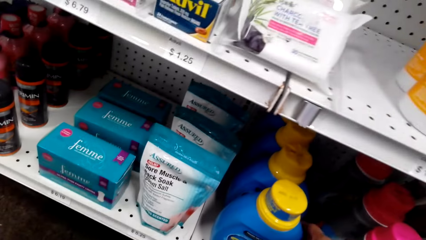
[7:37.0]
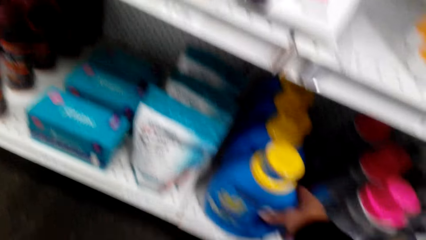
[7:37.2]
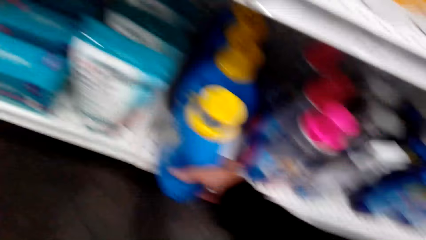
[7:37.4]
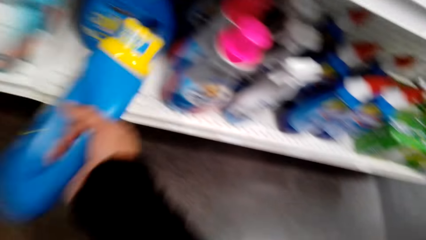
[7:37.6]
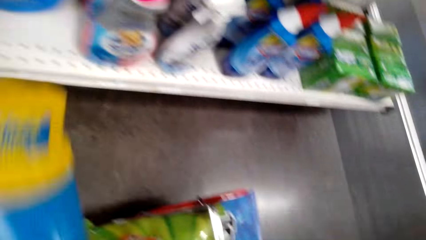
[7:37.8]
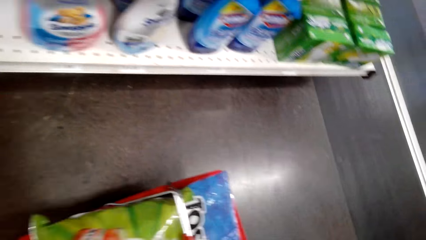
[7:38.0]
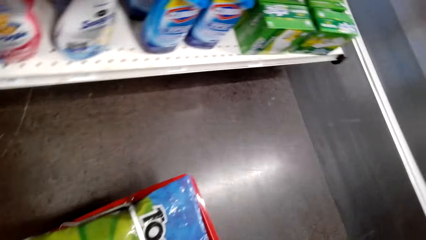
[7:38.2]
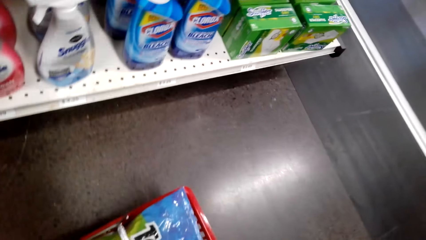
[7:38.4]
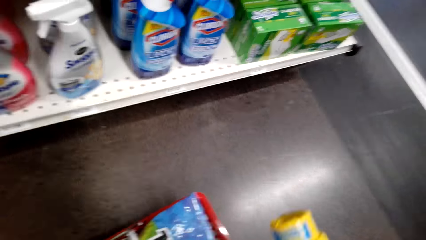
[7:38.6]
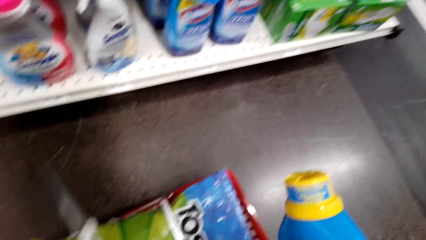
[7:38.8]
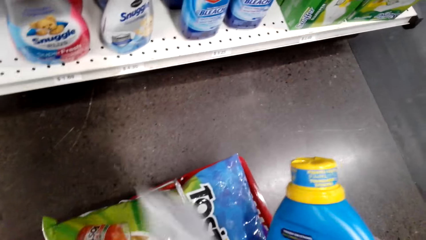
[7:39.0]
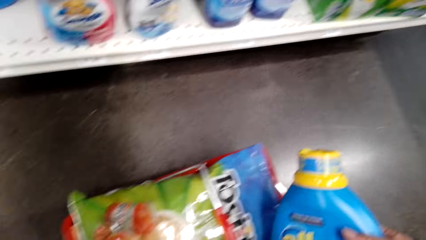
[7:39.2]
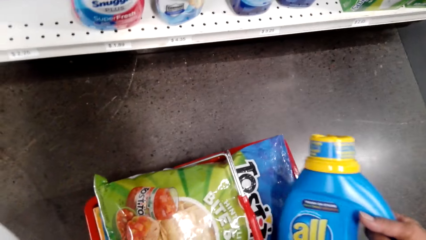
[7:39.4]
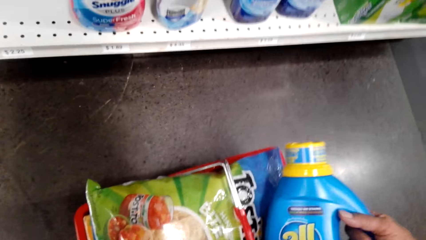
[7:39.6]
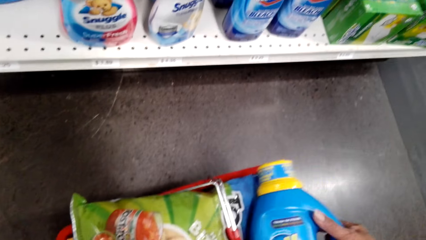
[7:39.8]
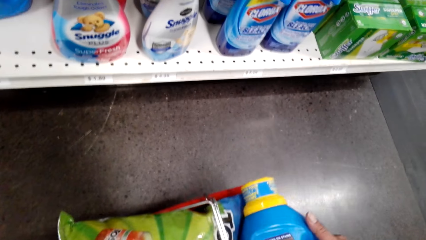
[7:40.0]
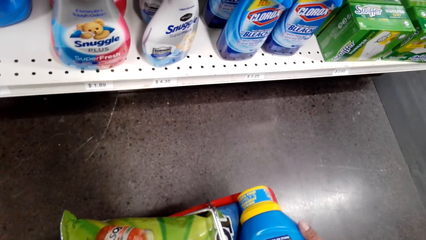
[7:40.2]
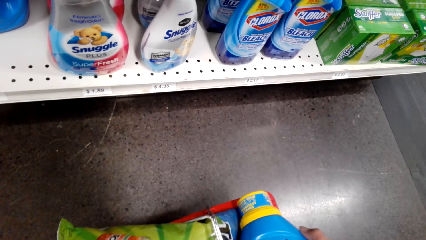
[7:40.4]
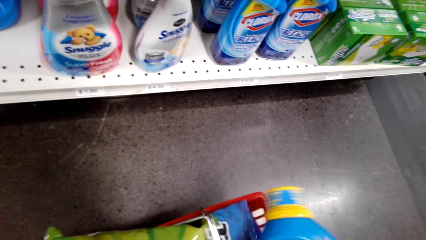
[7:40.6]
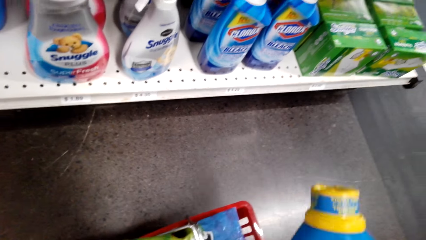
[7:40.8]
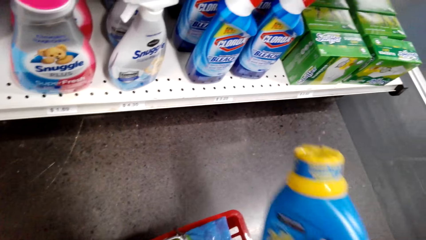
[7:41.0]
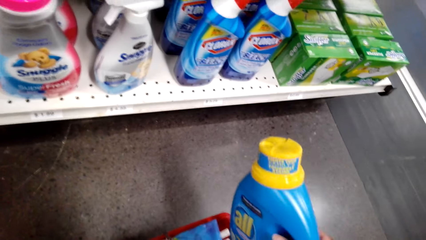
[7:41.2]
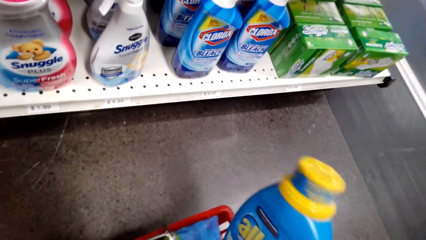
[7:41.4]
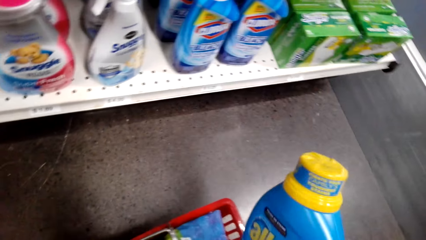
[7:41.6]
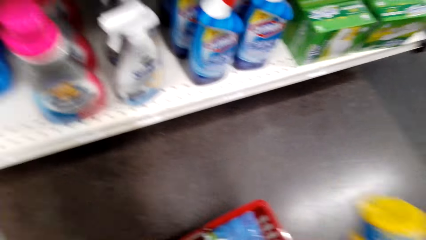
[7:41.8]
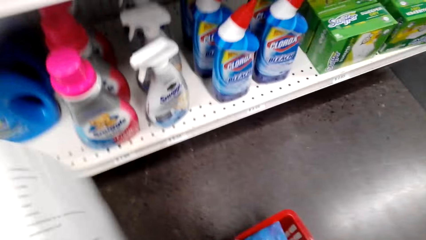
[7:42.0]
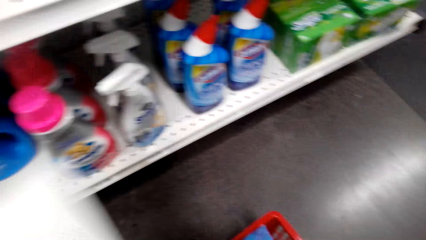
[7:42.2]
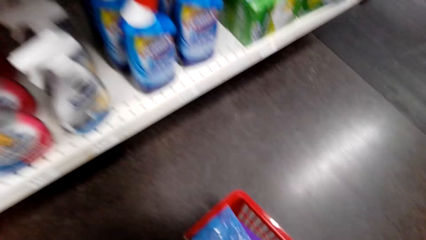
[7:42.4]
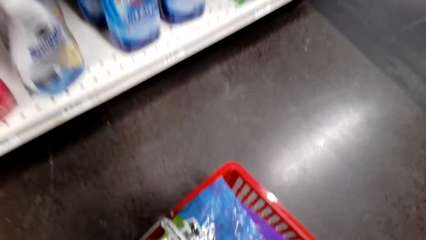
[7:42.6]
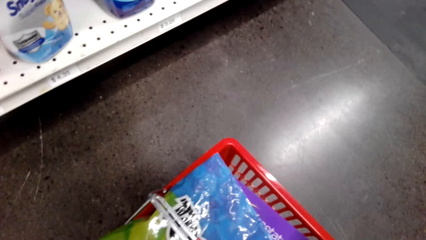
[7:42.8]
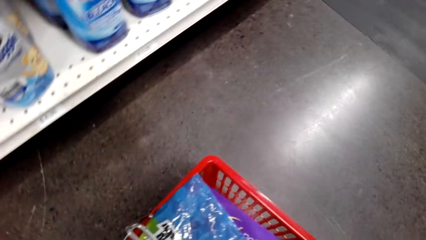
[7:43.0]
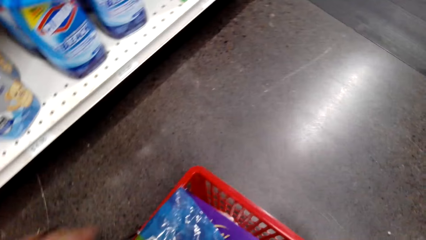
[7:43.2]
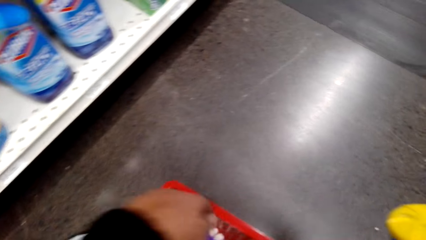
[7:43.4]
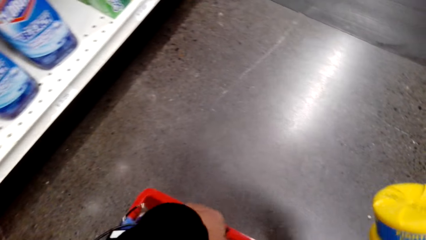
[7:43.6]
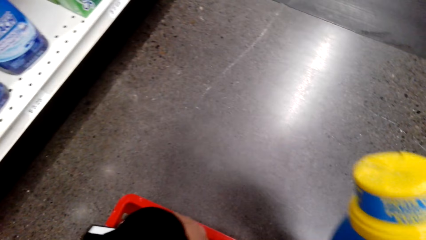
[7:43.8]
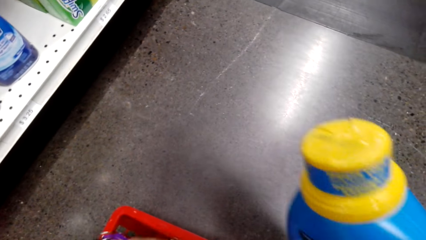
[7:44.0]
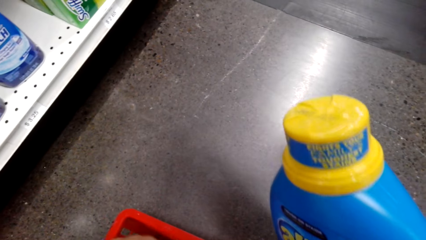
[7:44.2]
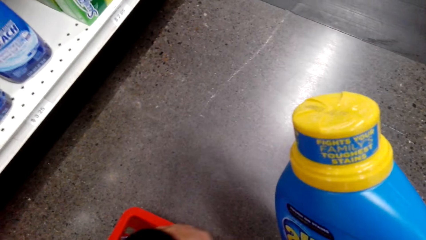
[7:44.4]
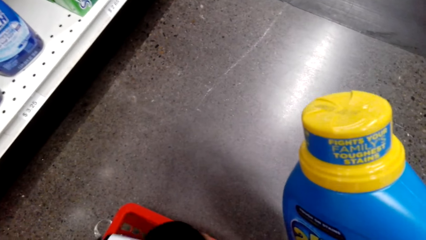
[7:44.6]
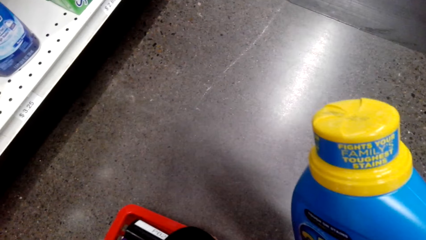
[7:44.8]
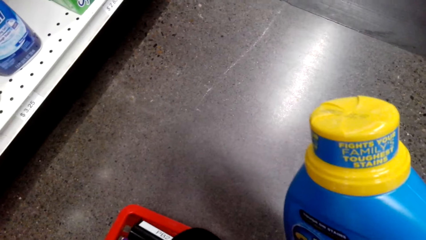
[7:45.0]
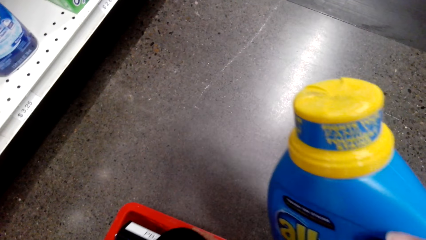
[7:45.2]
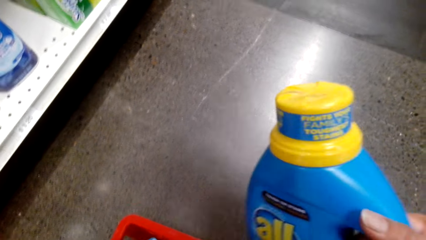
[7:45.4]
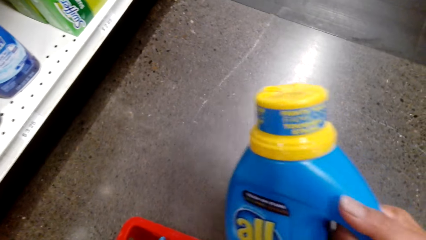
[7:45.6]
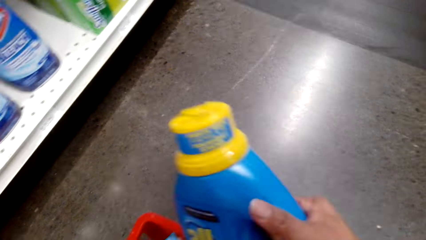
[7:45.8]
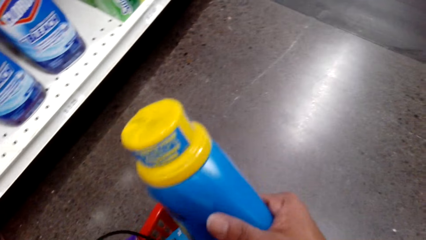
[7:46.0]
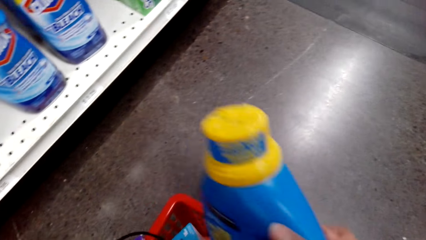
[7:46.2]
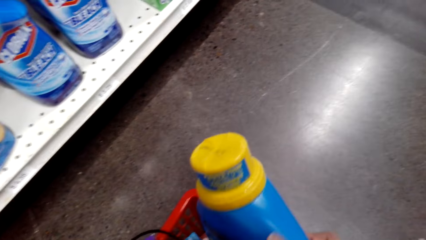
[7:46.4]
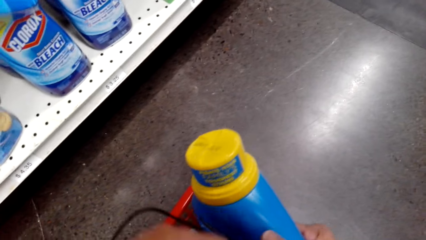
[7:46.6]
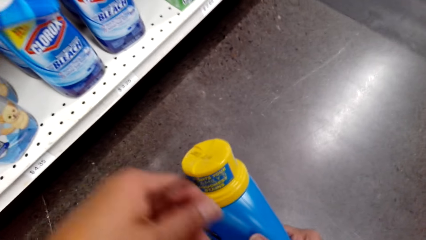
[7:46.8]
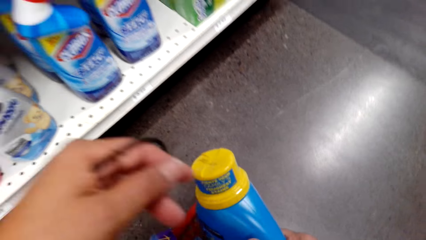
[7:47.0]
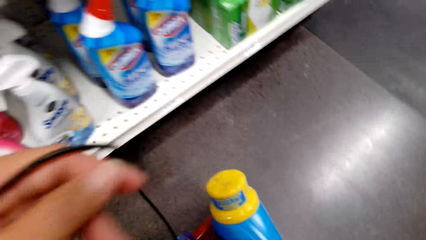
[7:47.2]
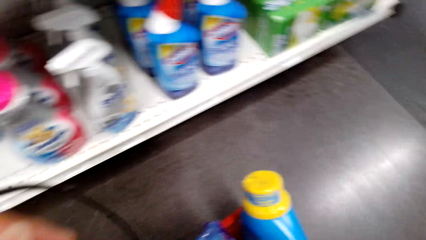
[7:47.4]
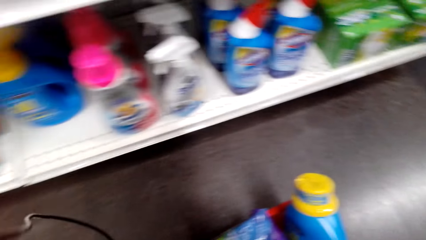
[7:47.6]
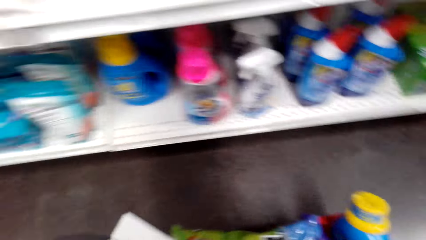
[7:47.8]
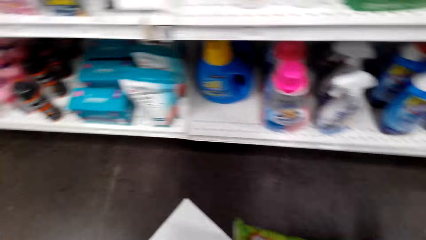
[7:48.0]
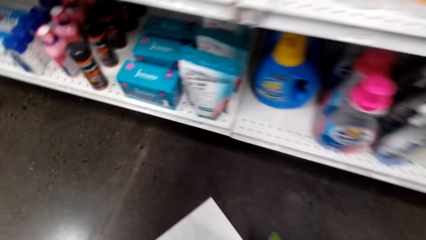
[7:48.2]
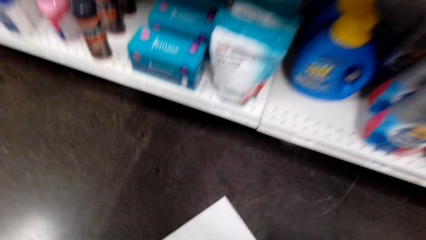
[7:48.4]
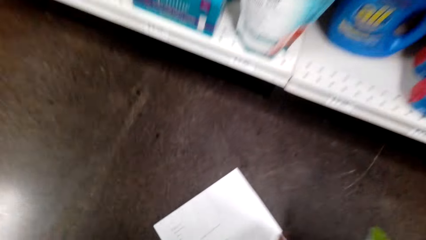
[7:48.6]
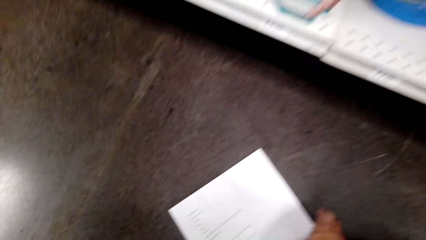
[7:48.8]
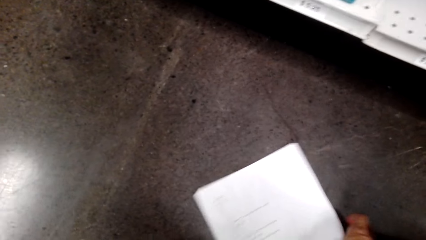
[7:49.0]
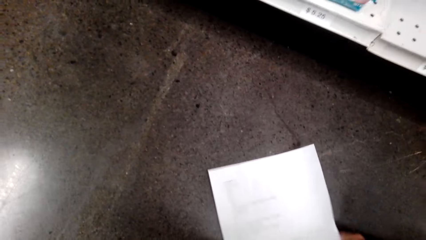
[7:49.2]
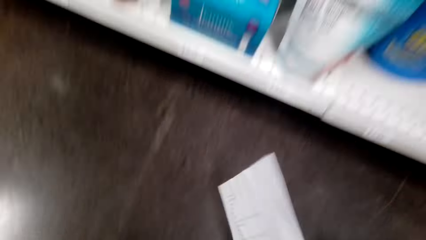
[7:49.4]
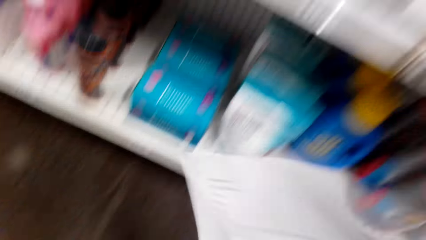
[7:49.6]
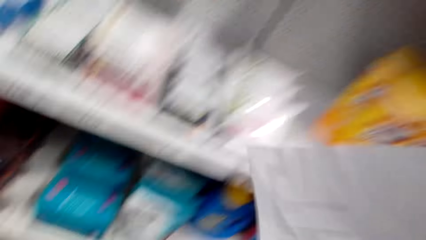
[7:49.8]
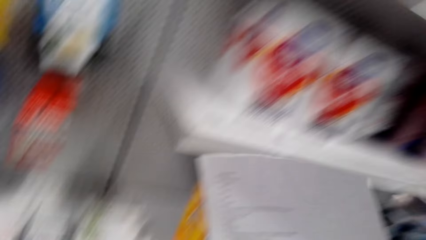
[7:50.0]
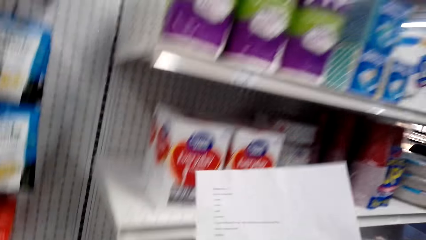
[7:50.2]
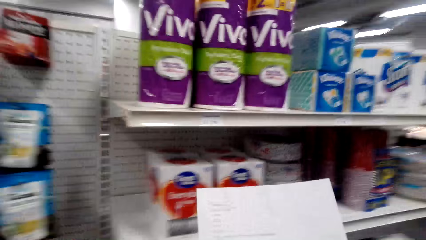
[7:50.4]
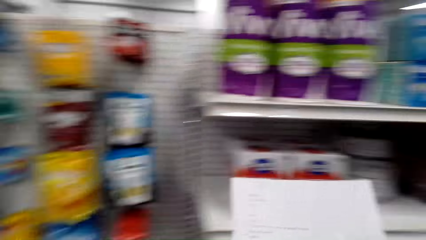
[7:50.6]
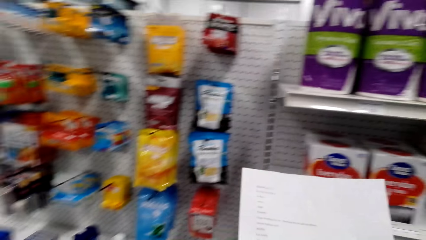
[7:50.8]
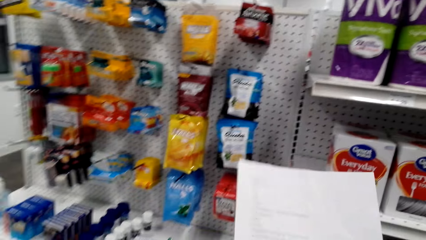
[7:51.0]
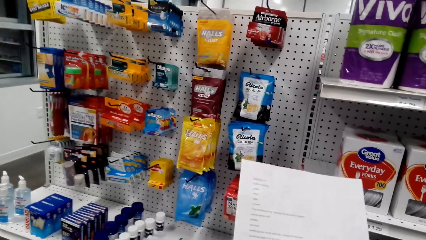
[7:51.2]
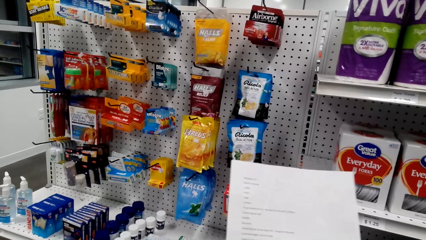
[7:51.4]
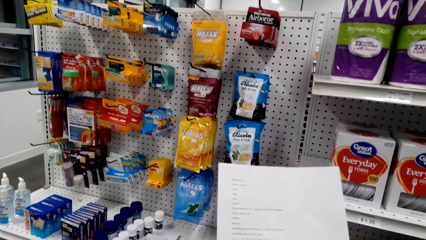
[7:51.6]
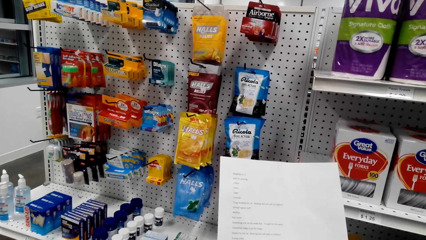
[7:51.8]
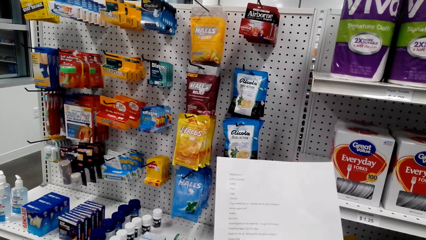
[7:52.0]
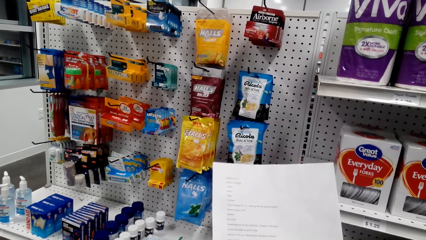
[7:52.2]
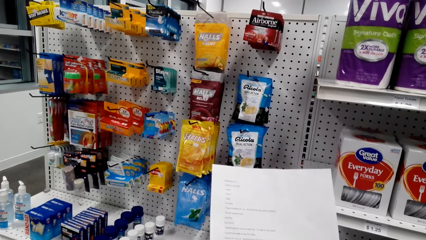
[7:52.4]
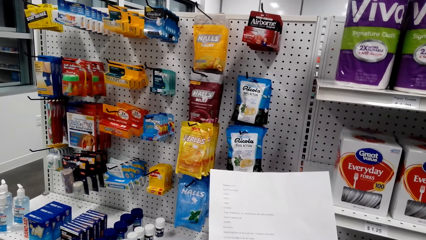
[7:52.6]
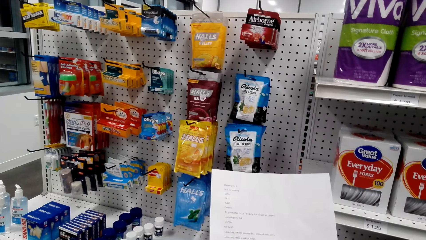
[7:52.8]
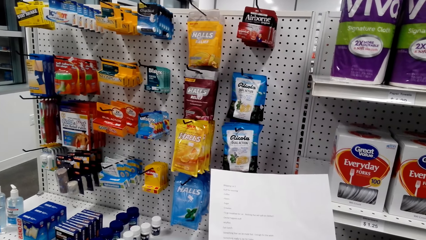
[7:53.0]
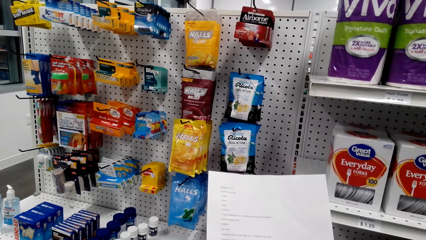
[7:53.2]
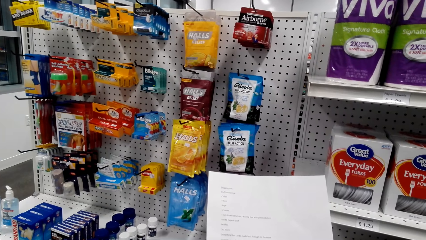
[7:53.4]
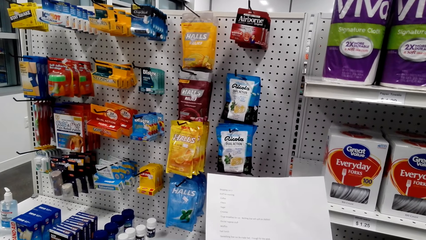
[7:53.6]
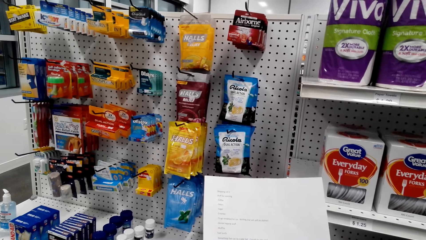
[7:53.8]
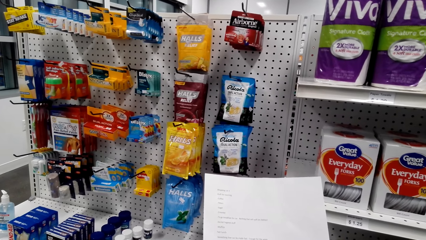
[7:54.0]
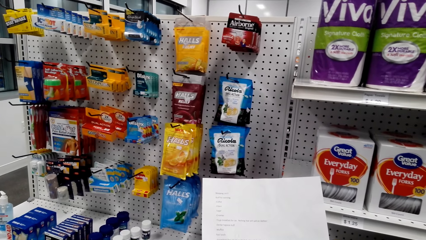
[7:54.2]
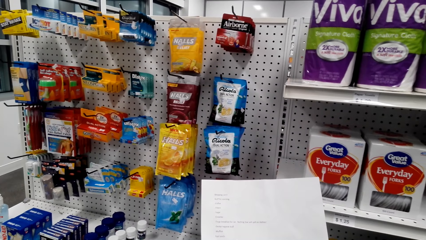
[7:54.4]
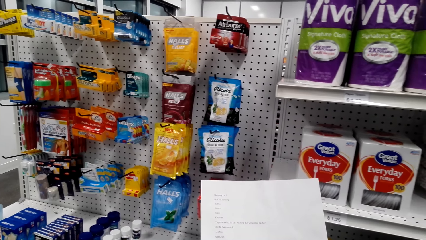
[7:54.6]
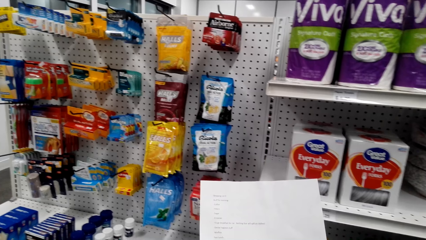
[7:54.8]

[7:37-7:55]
The camera wearer picks a bottle from the supermarket shelf. They put the bottle in the shopping bucket. They move items on the bucket. They look around. They pick the shopping list from the ground. They lift the paper. They read the shopping list.
